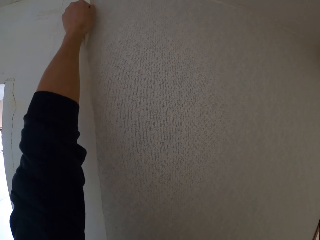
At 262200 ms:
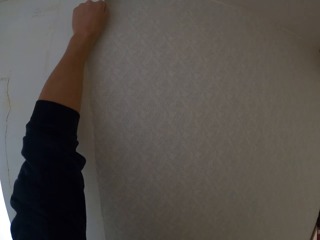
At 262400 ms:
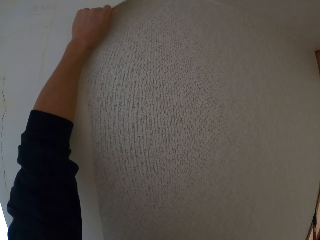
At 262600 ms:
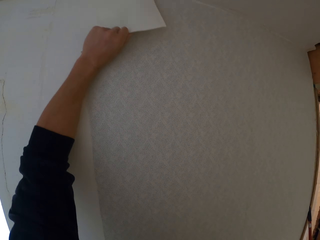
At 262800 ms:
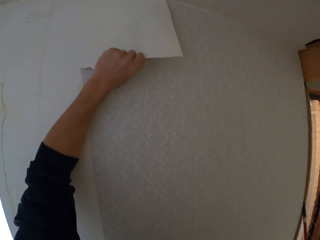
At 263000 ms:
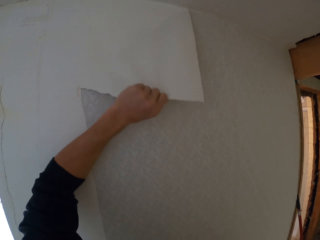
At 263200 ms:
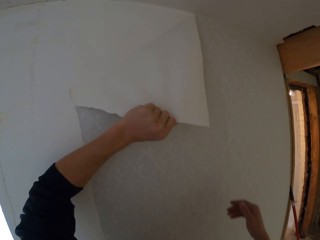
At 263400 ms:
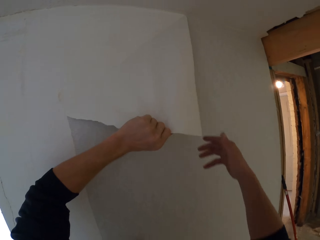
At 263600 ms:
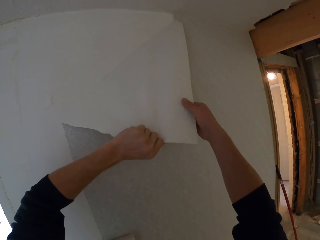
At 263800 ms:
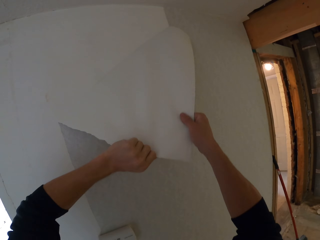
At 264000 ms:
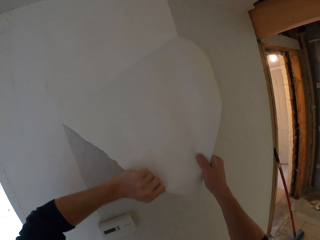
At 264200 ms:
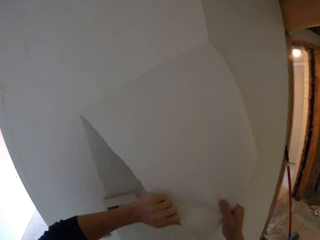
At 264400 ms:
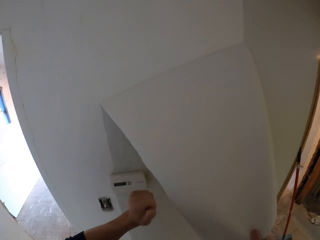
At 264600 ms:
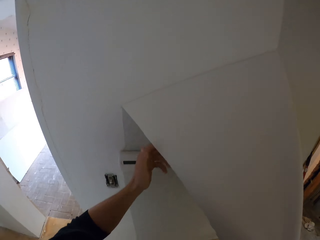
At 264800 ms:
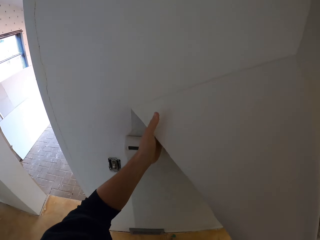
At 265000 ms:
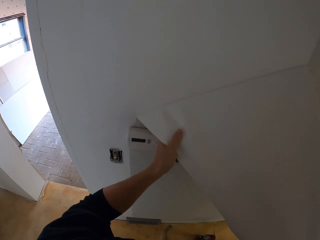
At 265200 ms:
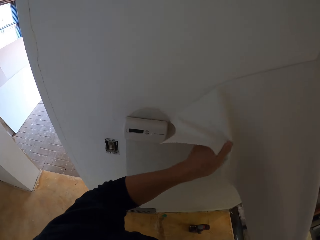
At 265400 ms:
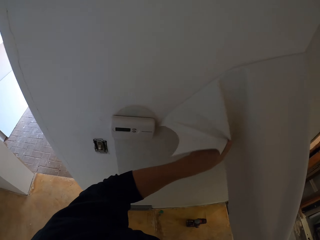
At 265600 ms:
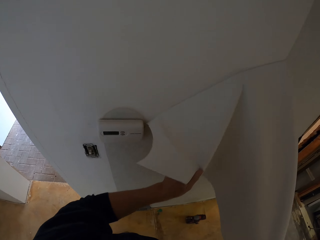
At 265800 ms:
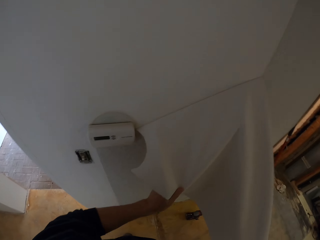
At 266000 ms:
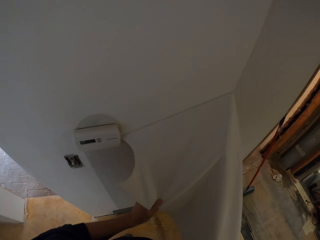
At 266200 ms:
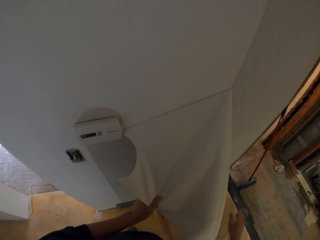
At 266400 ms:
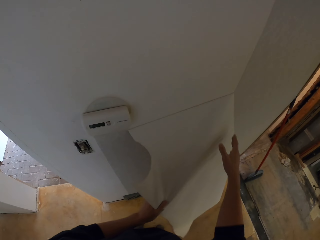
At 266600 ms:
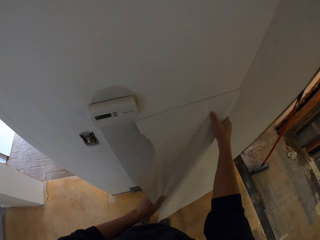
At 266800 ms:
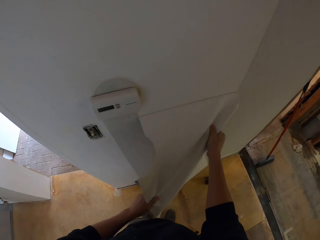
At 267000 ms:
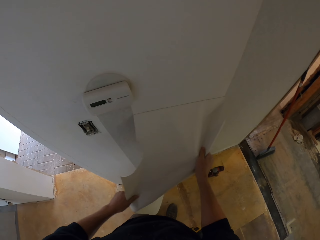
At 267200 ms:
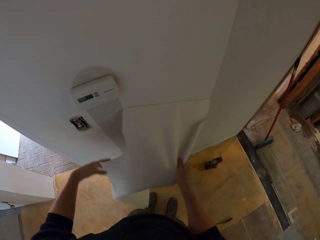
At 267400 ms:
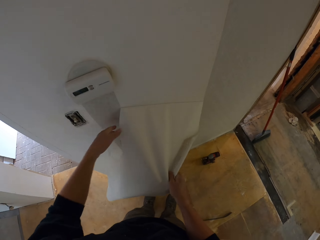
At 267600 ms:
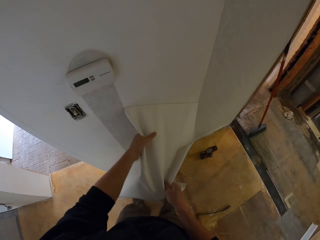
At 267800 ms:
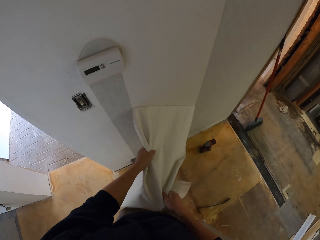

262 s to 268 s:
The camera wearer peels the wallpaper. They hold the wallpaper.

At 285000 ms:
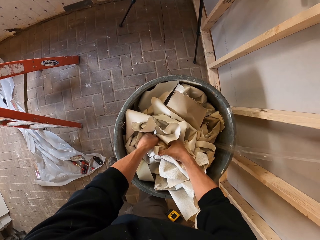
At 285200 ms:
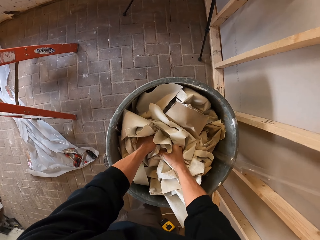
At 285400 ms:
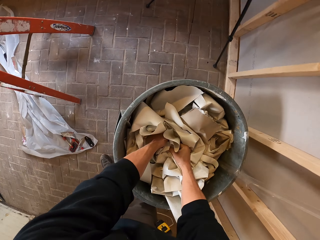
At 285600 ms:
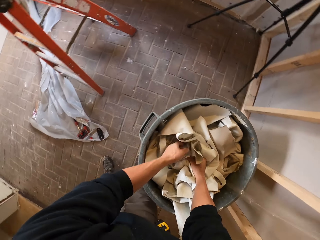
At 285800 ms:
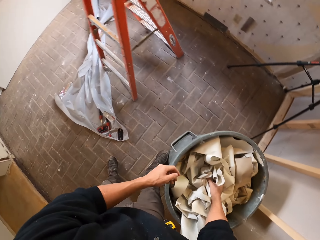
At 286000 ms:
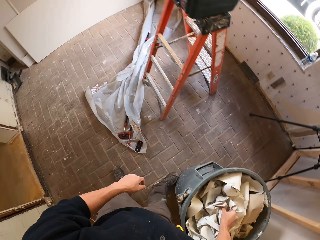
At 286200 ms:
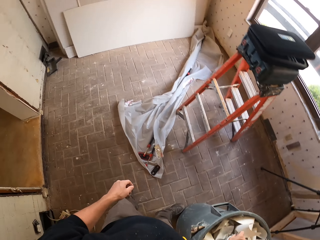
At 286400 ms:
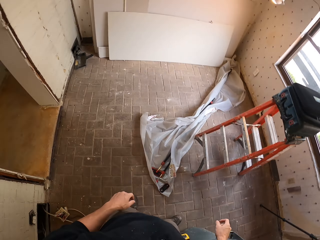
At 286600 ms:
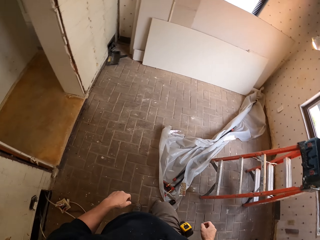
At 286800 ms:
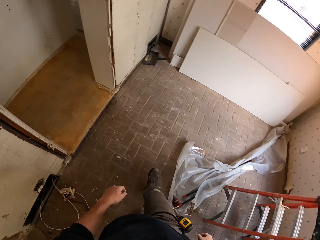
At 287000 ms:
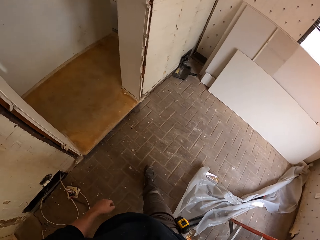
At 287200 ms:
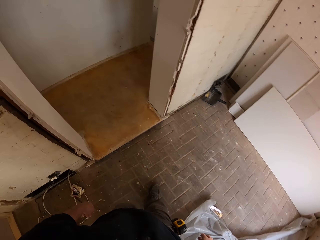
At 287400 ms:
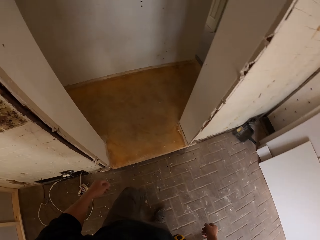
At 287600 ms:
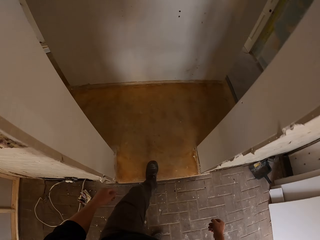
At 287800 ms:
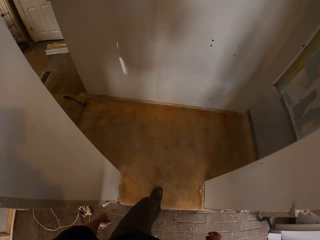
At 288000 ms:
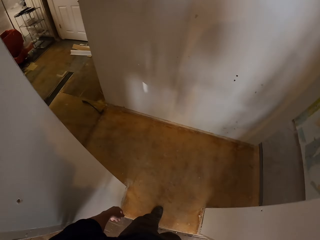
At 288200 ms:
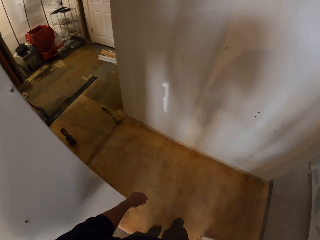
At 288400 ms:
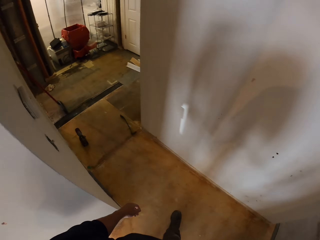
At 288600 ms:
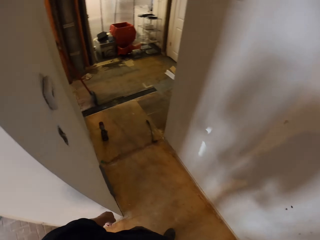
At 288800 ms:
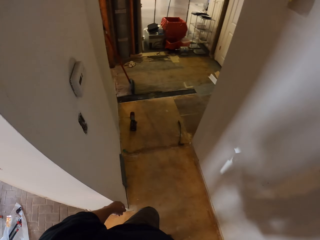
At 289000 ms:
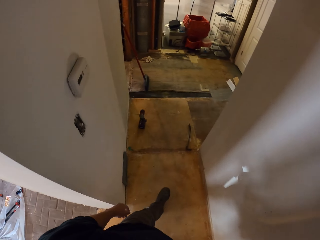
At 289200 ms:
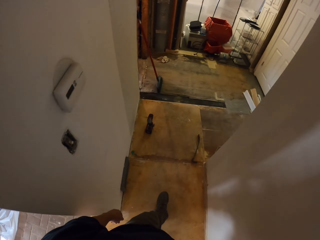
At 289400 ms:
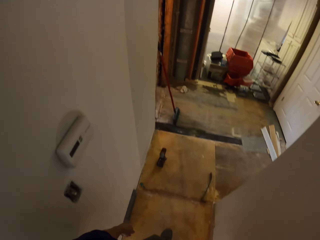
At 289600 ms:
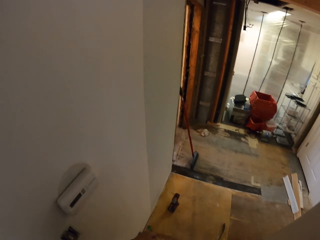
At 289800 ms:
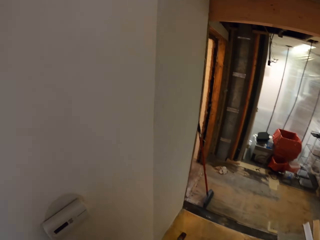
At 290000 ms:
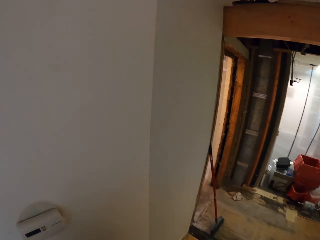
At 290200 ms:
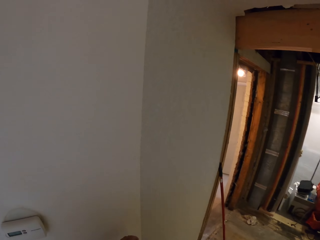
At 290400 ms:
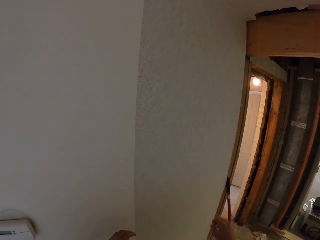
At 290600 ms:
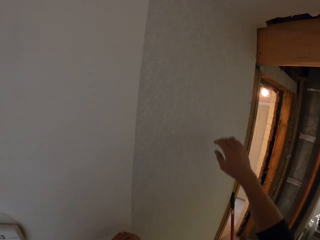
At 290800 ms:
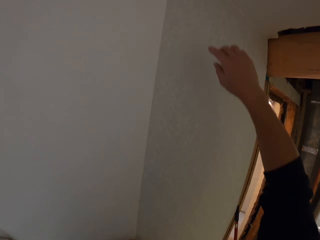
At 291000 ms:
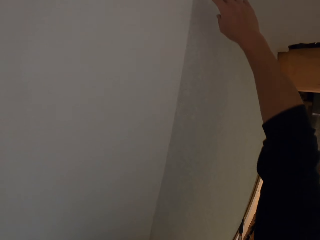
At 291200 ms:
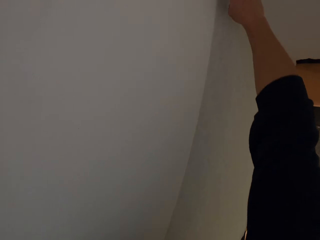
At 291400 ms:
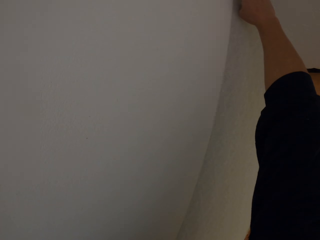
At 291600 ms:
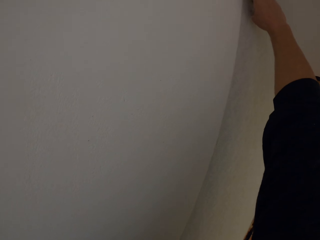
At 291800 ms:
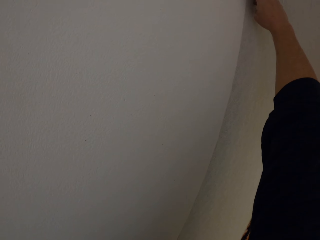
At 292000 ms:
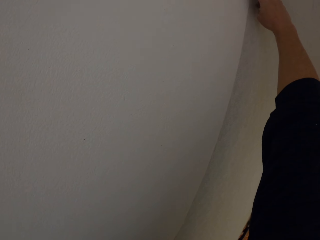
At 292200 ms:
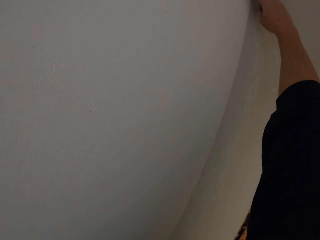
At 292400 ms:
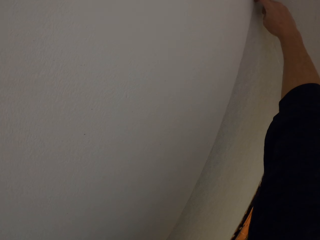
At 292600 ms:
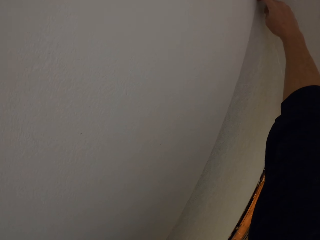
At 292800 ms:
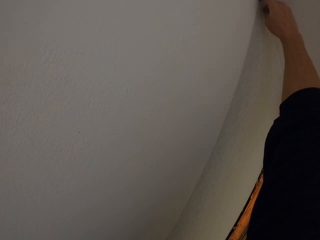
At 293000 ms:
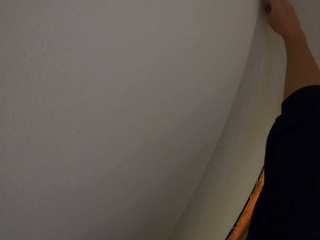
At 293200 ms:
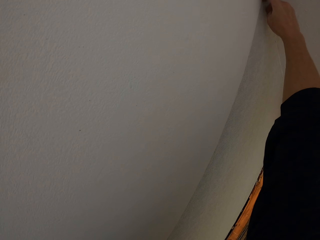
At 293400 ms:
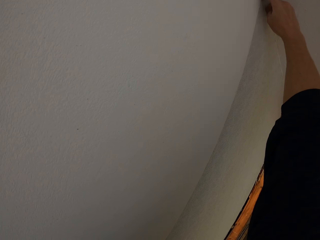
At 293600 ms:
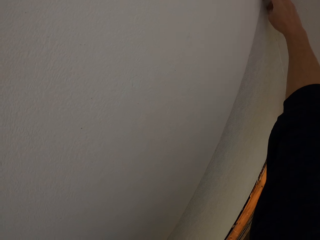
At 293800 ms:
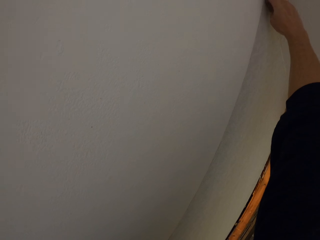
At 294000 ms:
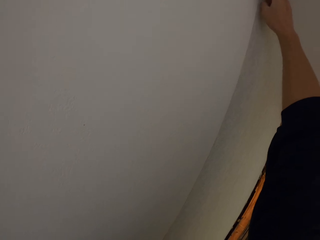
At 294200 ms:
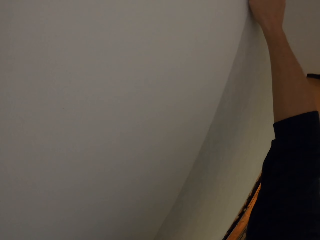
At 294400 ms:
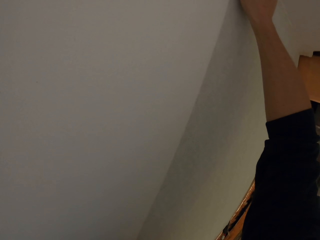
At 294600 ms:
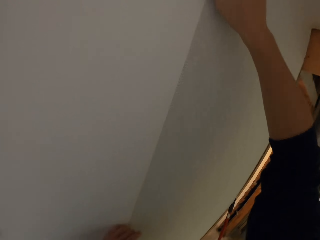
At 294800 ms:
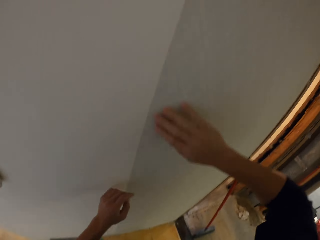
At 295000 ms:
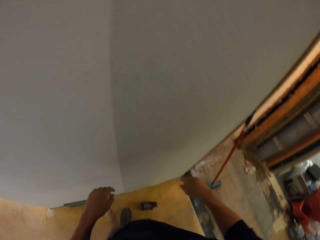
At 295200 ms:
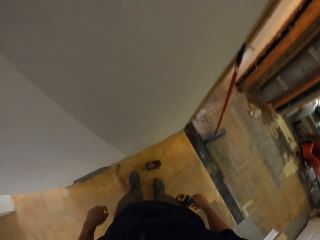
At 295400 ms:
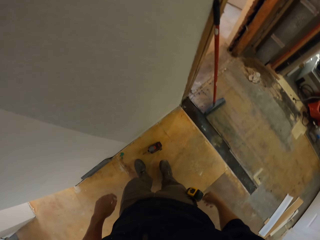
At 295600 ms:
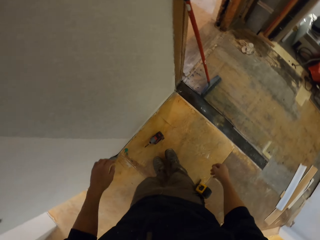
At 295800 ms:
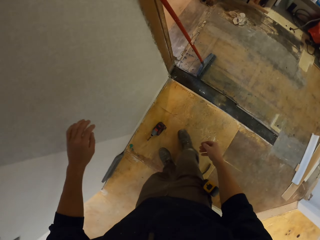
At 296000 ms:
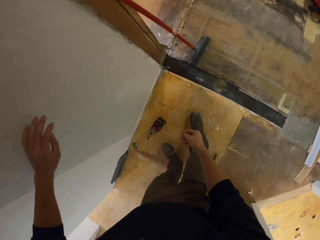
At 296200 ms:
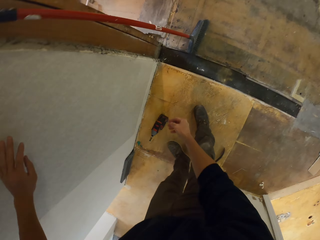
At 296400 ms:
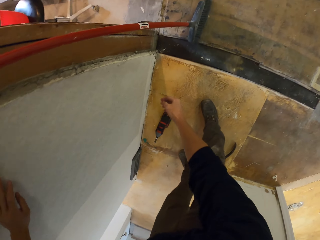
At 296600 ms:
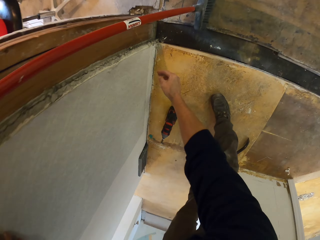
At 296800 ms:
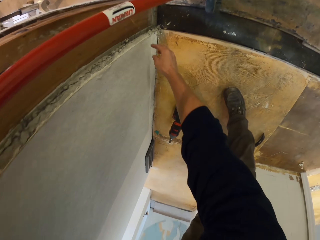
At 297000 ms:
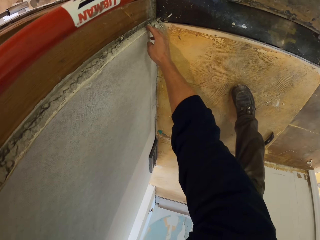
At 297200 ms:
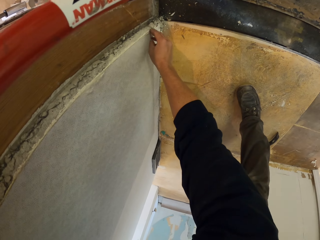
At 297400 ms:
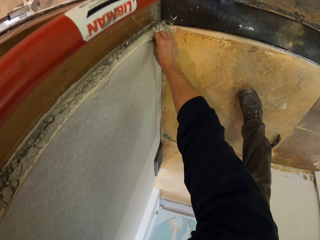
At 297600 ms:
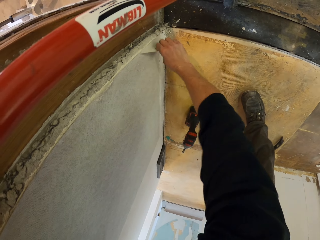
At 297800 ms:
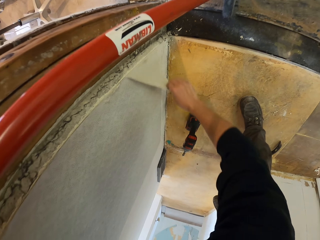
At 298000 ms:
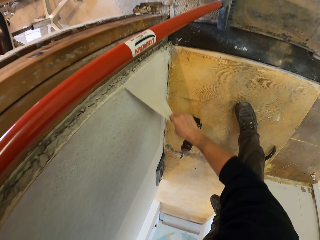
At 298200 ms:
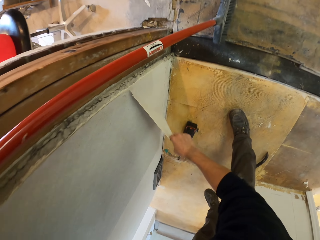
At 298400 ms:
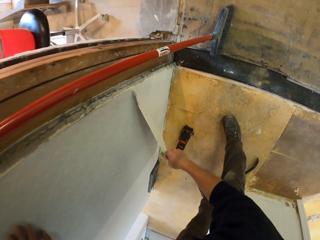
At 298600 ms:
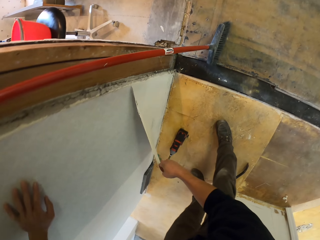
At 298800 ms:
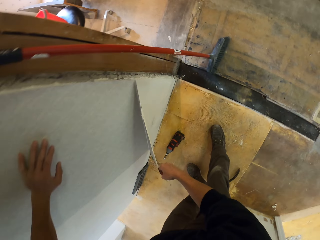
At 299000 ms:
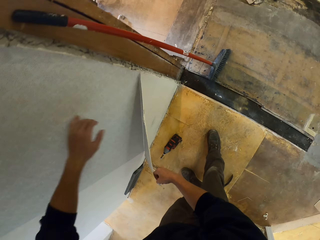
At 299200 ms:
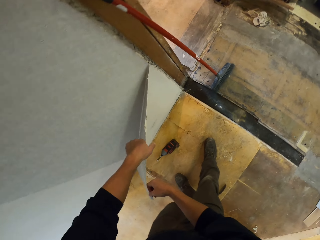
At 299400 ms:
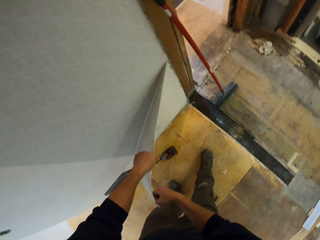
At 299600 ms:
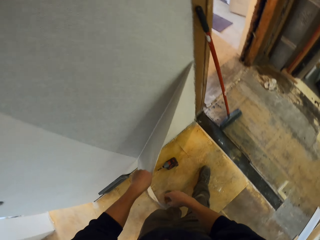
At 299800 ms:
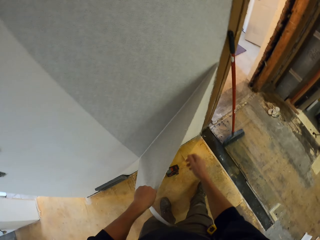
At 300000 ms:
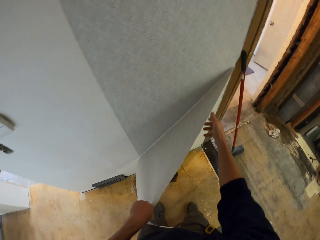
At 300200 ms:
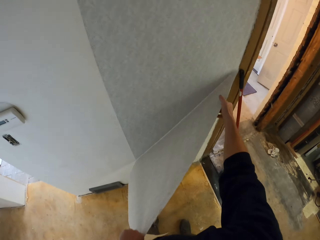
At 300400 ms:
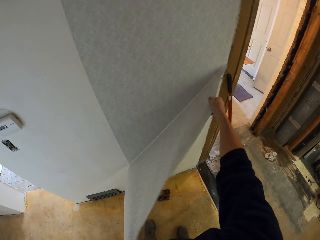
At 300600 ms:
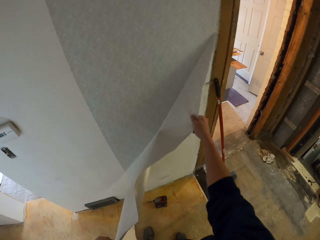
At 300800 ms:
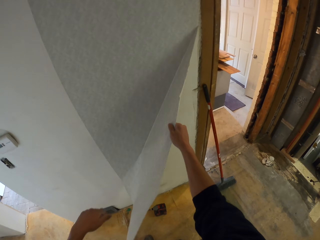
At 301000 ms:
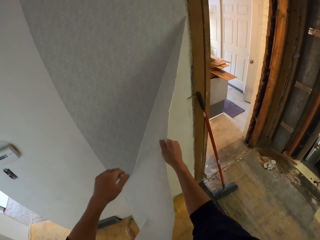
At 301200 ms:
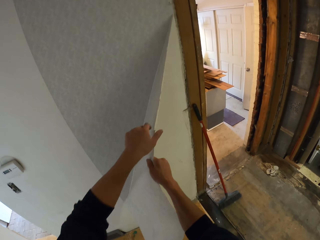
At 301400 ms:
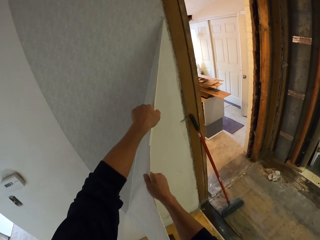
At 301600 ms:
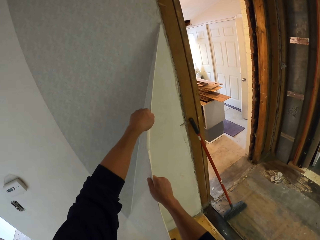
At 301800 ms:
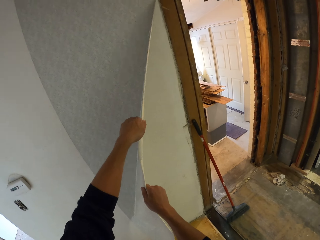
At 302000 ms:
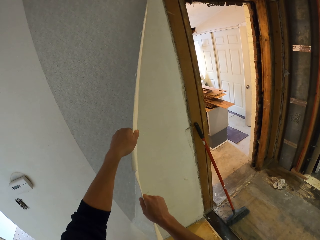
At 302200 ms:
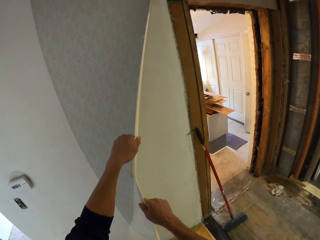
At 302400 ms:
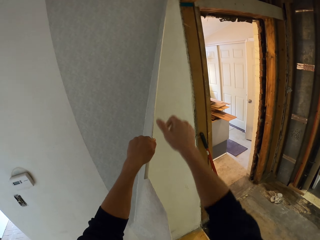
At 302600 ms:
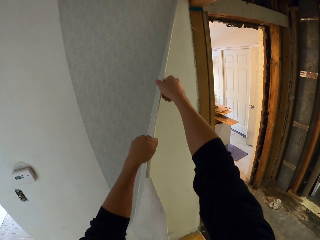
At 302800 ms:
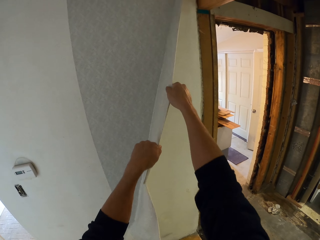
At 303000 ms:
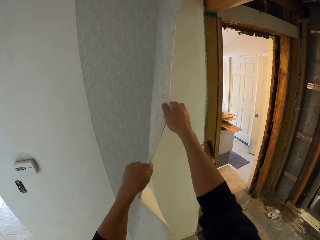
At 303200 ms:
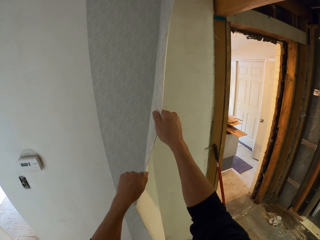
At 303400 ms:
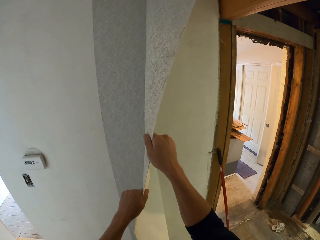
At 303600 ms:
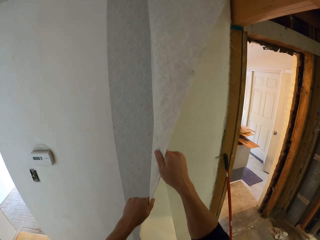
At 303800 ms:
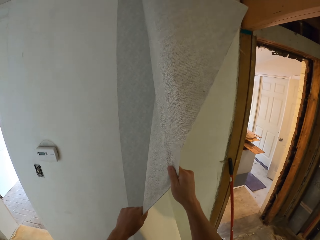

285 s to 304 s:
The camera wearer walks away from the dustbin. He walks along the corridor. He lifts his hands. He peels the wallpaper from the wall. He puts down his hand. He looks around. He peels the wallpaper from the wall.
